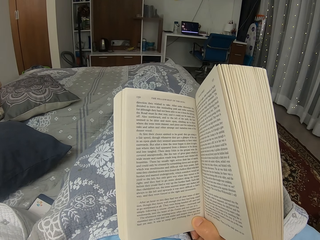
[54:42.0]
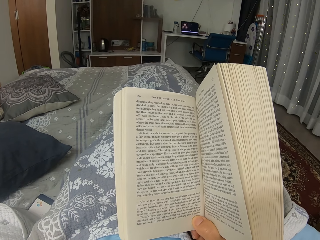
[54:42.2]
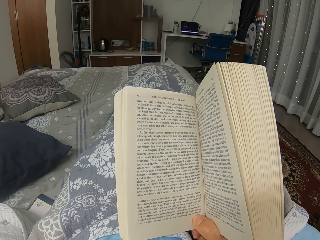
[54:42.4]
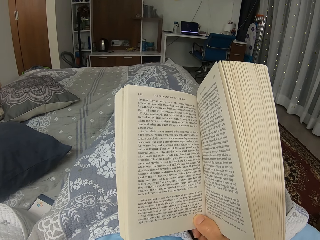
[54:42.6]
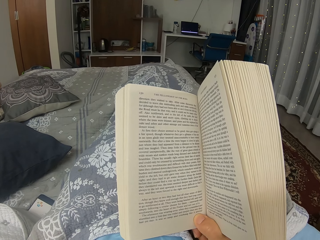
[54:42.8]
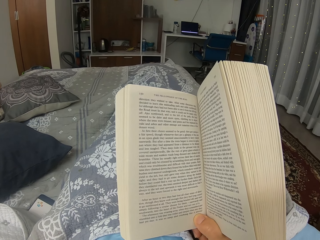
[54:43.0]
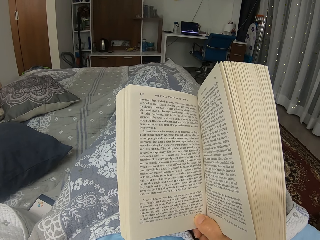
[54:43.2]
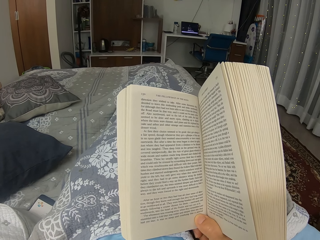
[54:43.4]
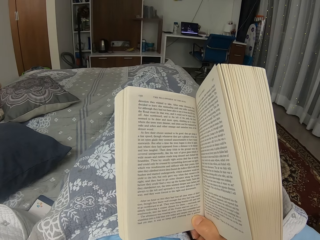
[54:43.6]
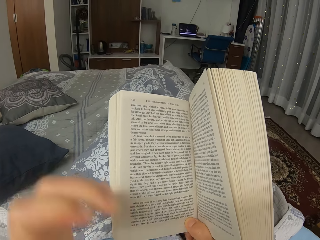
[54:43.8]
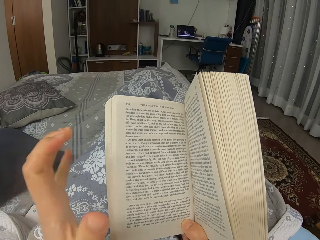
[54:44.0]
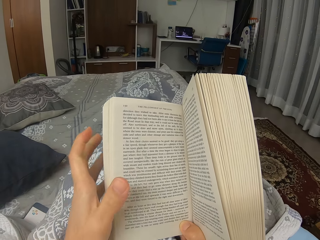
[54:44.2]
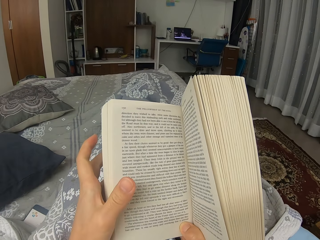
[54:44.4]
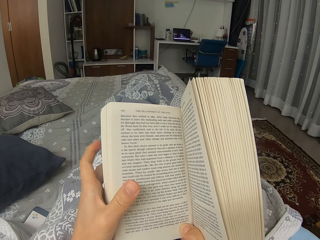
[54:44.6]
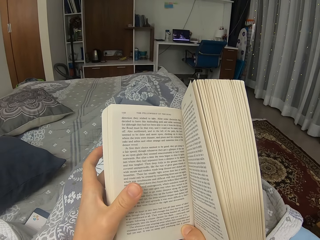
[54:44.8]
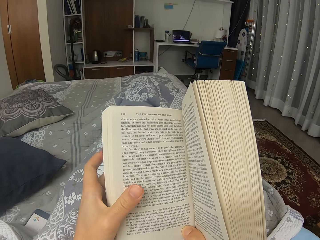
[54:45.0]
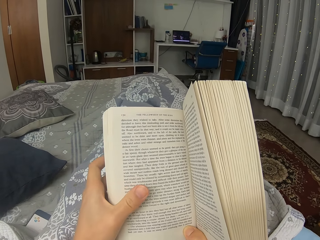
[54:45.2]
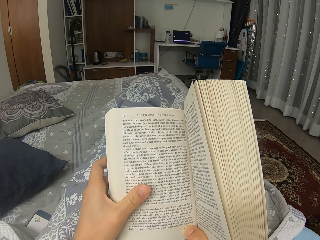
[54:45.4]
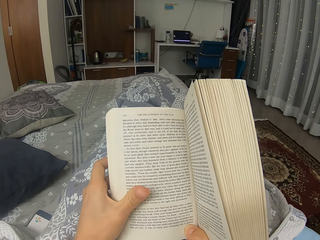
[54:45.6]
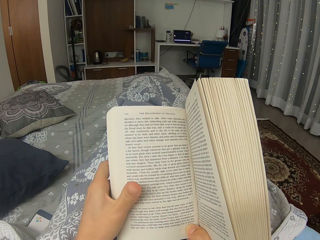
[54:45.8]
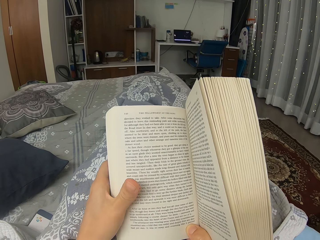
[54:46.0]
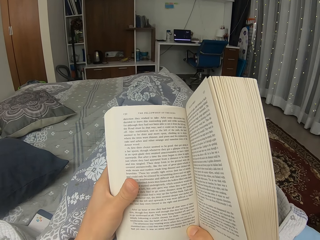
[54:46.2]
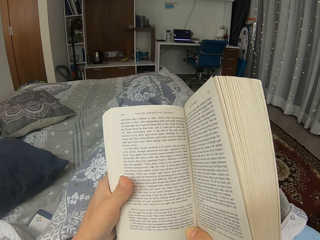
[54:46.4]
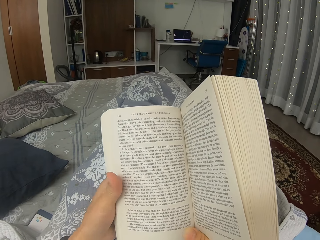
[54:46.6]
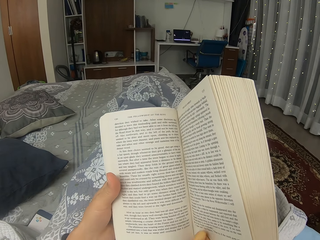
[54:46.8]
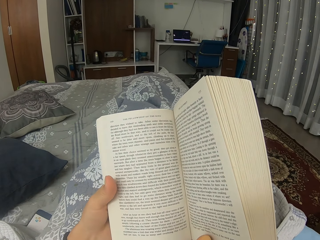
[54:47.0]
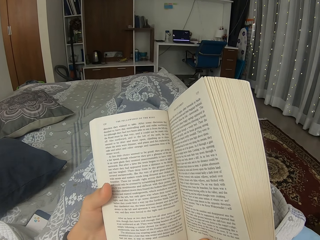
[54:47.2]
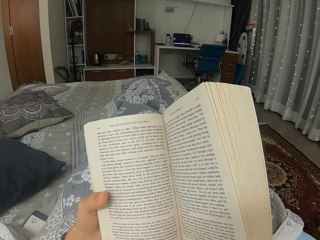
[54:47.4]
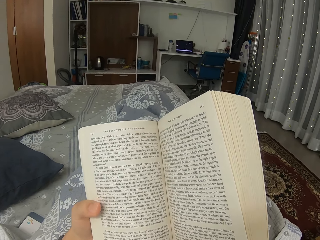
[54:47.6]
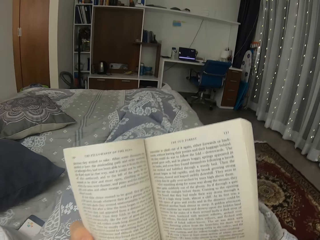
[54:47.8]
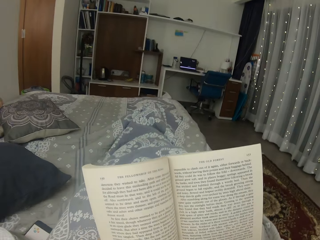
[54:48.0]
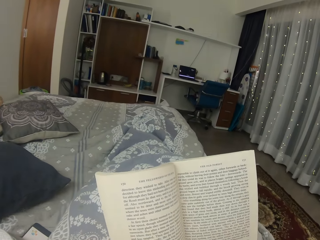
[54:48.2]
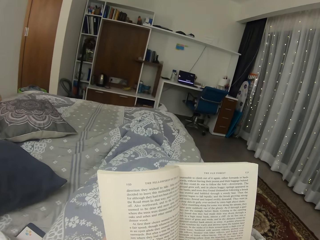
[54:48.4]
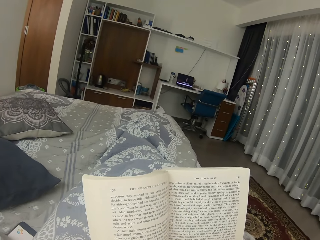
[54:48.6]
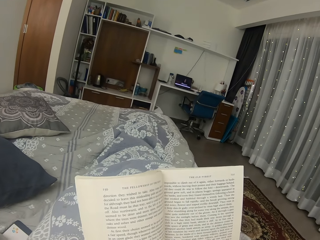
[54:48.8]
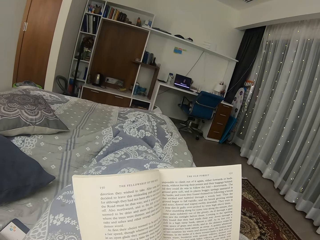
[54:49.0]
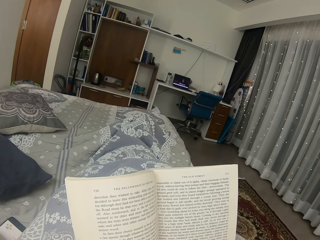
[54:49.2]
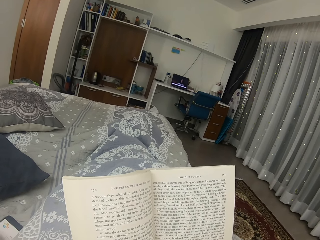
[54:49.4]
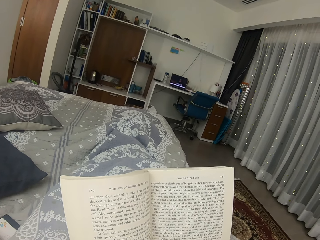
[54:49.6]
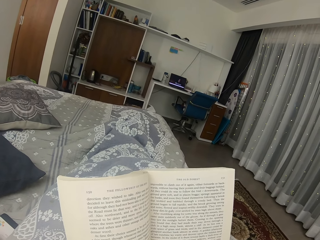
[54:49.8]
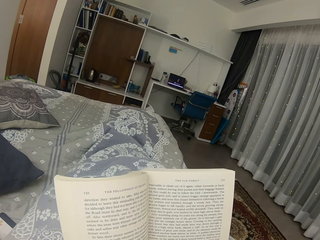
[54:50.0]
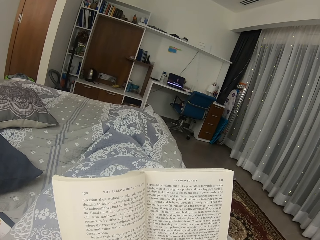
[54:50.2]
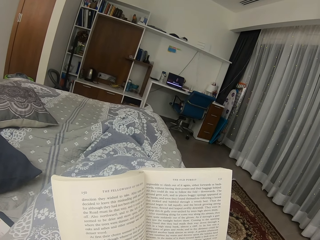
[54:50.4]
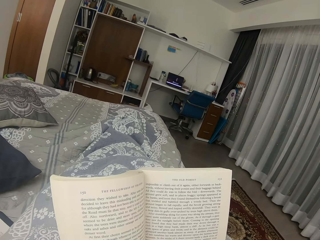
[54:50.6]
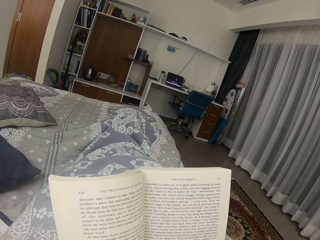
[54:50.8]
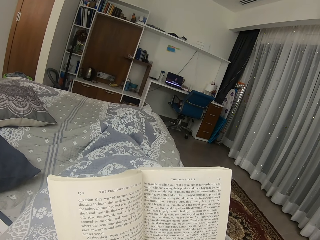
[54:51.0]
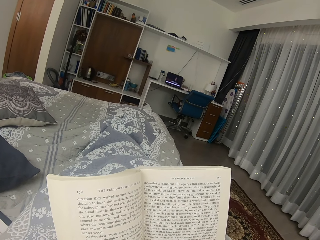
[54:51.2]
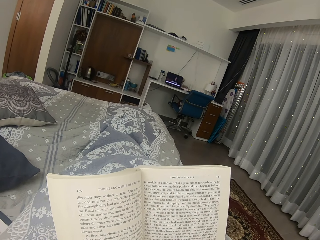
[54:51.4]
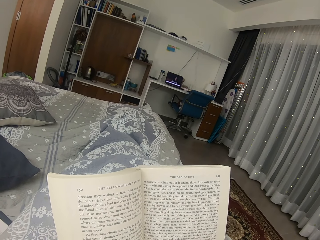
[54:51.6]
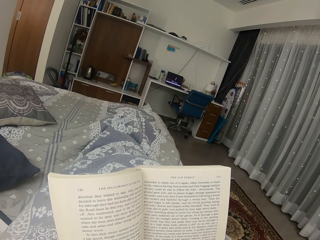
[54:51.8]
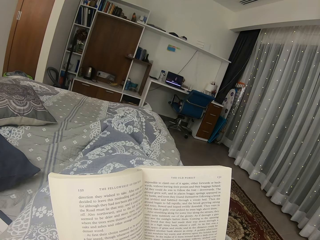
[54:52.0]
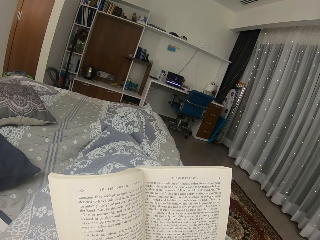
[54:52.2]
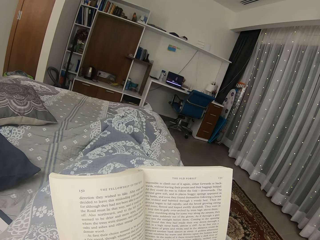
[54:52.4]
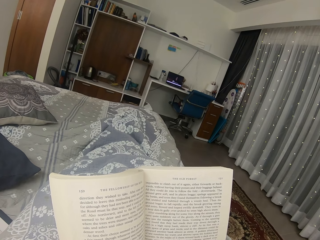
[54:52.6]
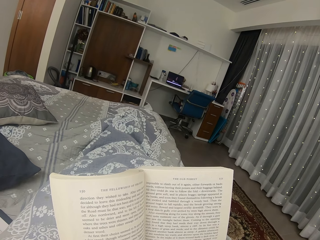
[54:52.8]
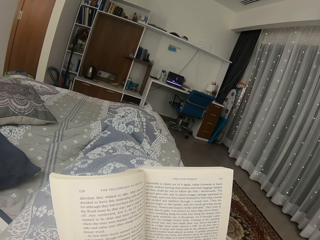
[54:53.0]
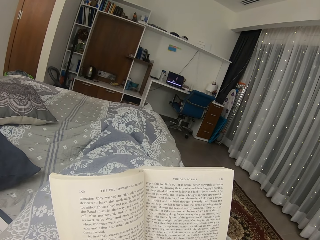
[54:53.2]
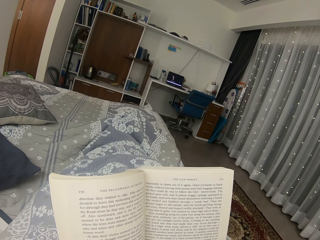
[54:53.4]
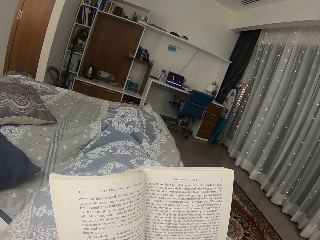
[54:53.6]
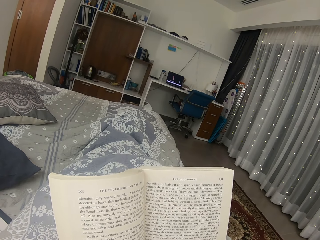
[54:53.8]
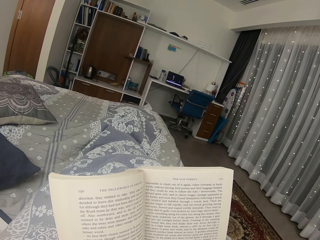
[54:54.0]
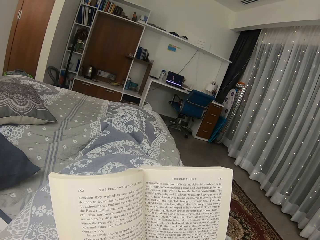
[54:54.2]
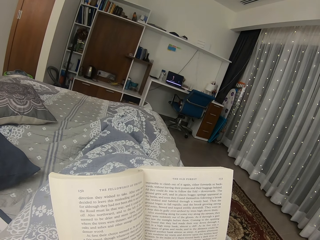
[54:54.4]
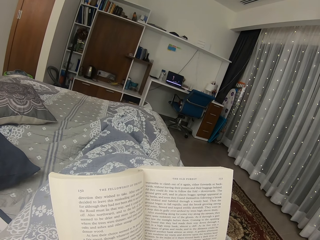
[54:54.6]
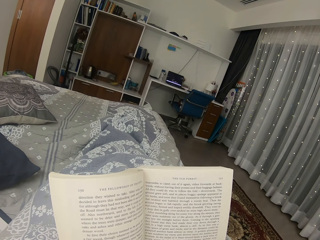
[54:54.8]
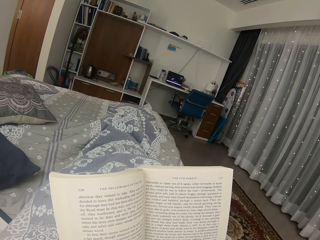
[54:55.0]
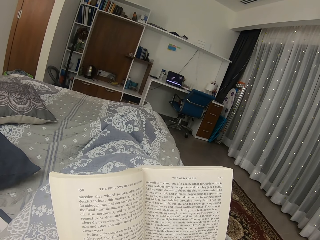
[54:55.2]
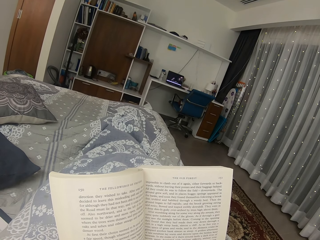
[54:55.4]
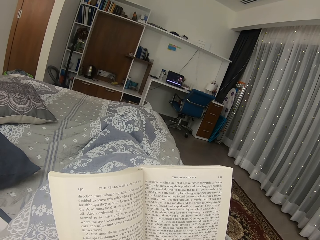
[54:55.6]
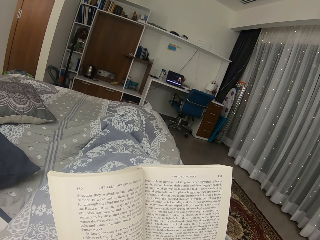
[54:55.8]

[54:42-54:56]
The camera wearer drops a hand to the book. They hold the novel with a hand. They read the book. They move the novel. They read the novel.

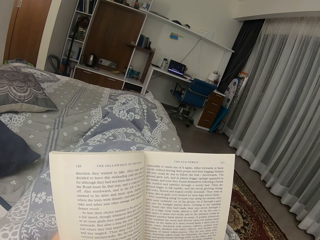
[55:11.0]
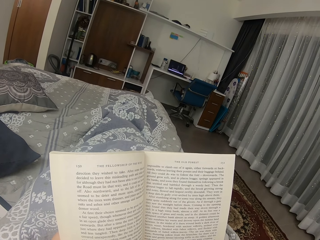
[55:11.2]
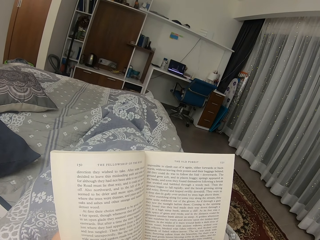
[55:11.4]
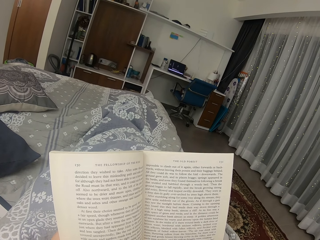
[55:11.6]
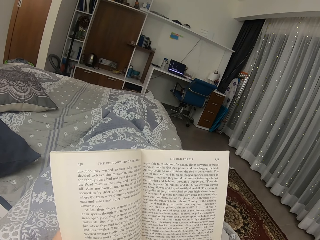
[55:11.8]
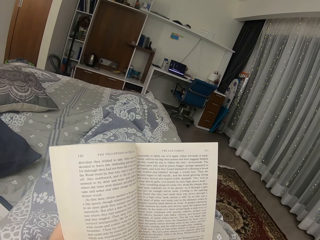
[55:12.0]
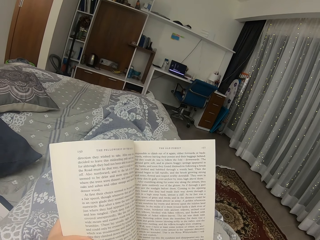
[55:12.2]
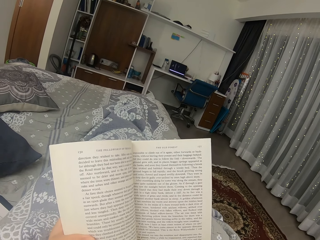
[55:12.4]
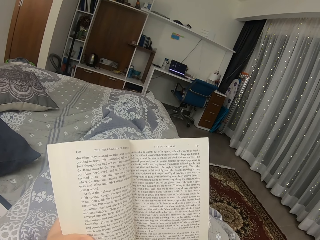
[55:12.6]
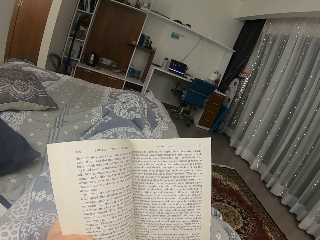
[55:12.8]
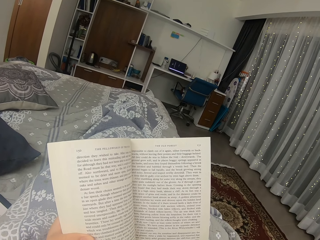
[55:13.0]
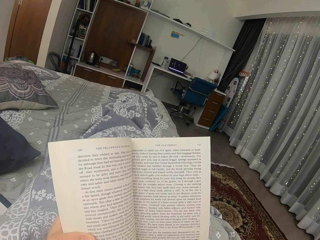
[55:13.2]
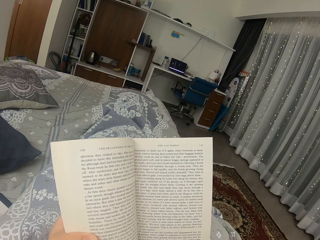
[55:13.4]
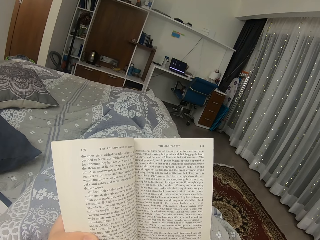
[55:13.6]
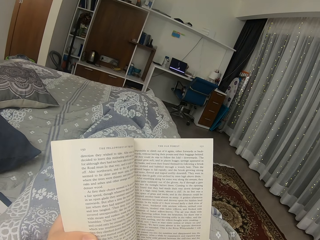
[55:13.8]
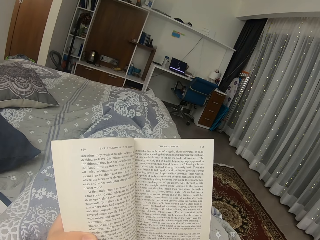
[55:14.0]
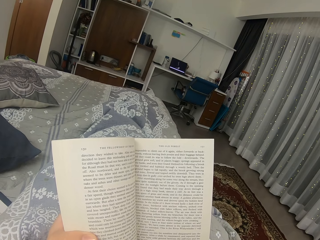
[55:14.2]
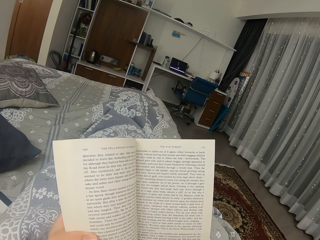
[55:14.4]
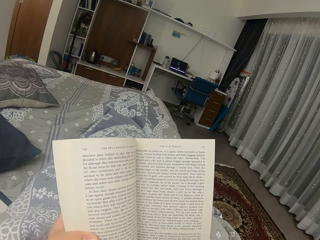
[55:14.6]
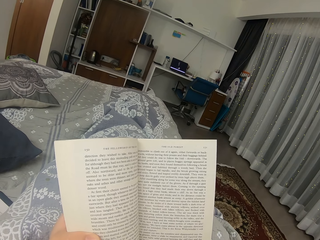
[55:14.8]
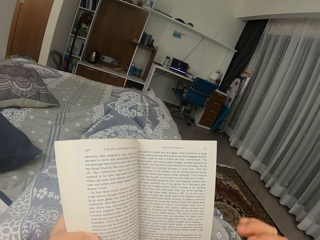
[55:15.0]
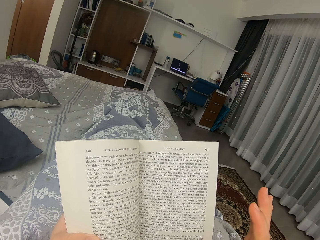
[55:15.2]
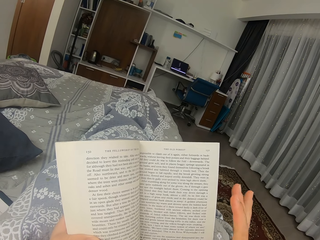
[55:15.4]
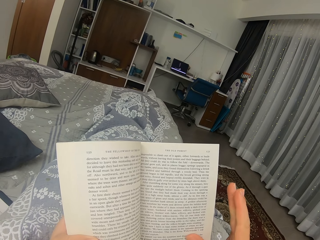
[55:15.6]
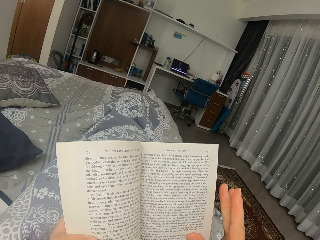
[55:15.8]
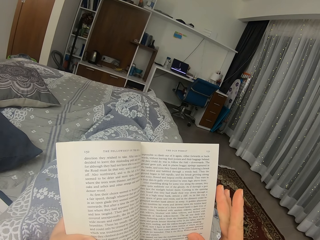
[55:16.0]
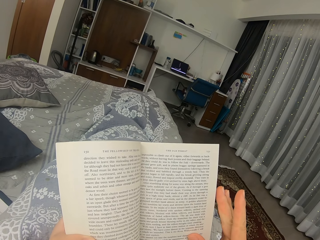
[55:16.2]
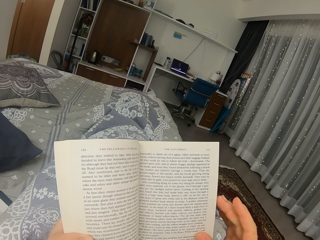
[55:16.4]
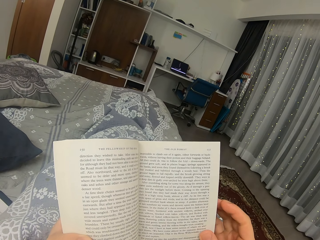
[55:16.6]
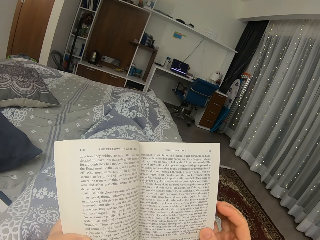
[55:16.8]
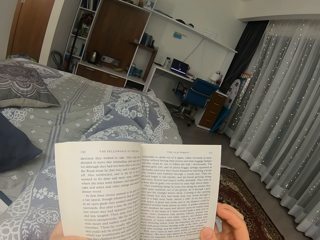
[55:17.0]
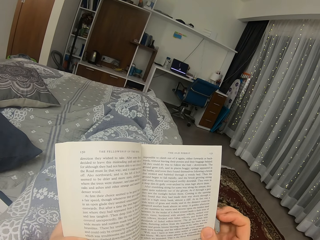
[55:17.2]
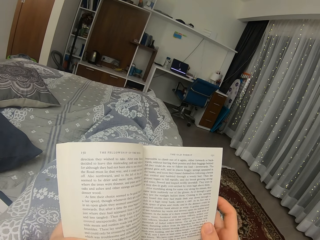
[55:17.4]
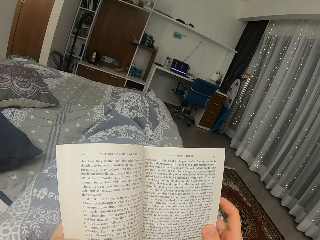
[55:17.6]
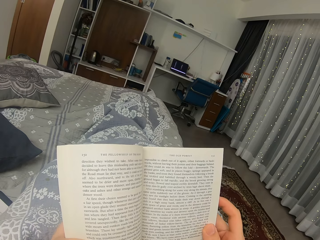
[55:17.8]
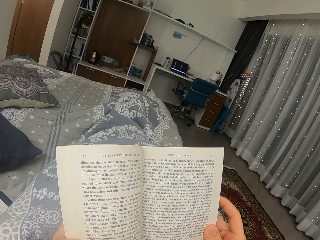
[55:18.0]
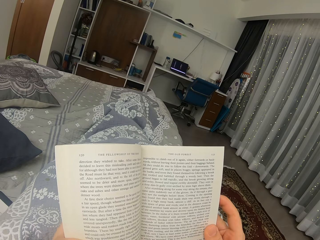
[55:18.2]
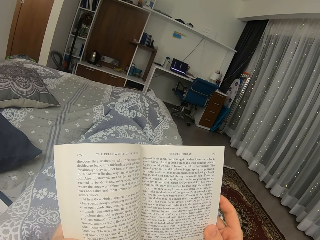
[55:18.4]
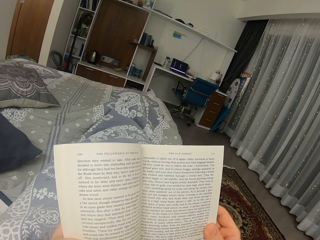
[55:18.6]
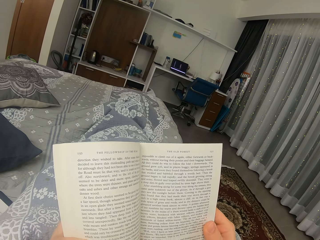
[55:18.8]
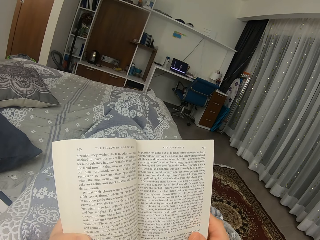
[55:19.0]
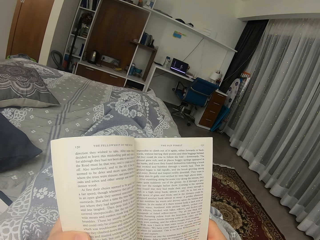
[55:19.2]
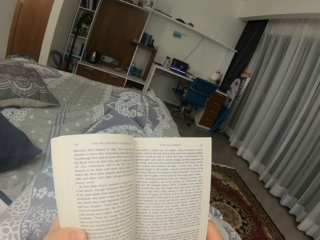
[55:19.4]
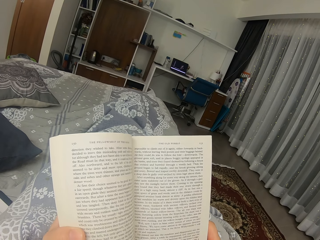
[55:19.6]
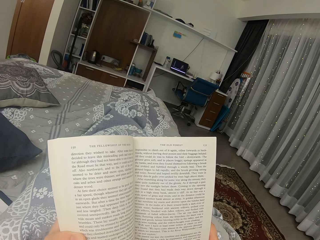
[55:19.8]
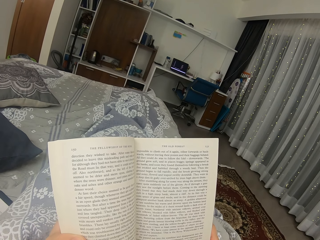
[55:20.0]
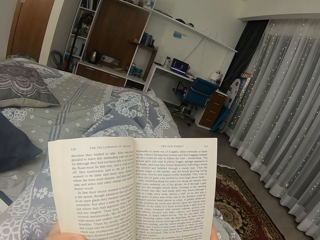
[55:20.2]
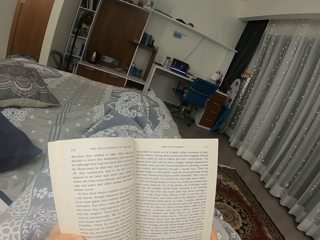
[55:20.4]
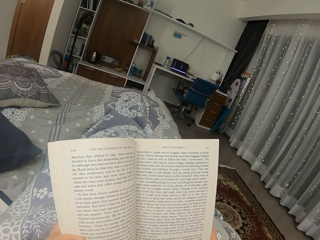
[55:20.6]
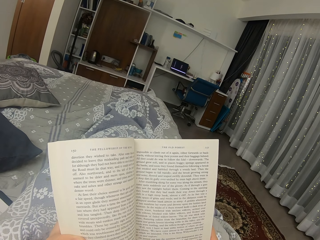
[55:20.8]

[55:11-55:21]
The camera wearer moves a book. They read the book. They hold the book with their right hand. They read the novel.
